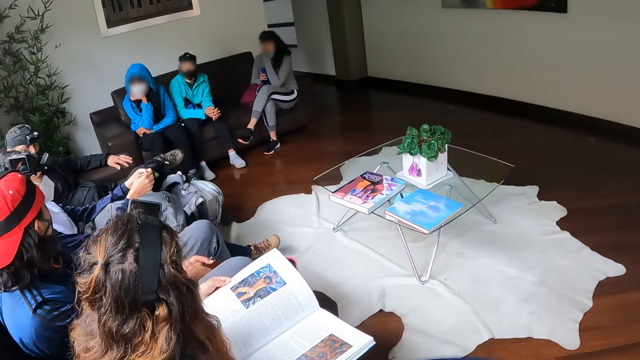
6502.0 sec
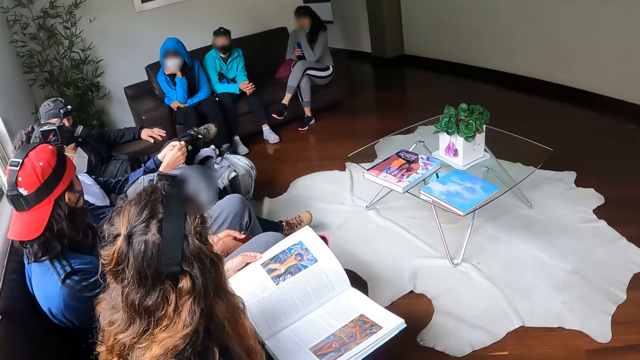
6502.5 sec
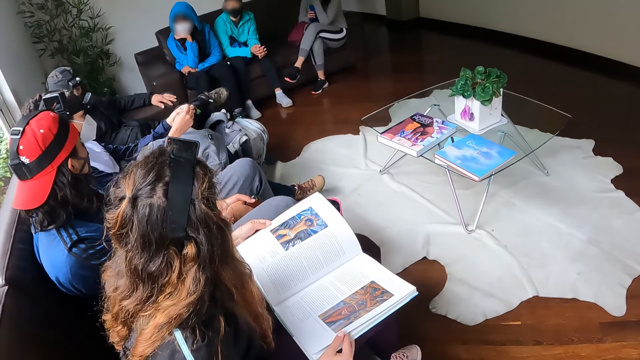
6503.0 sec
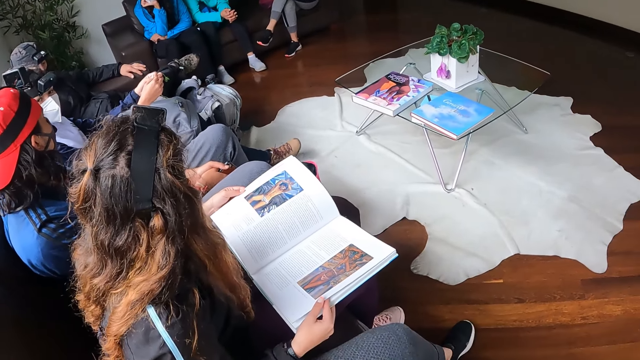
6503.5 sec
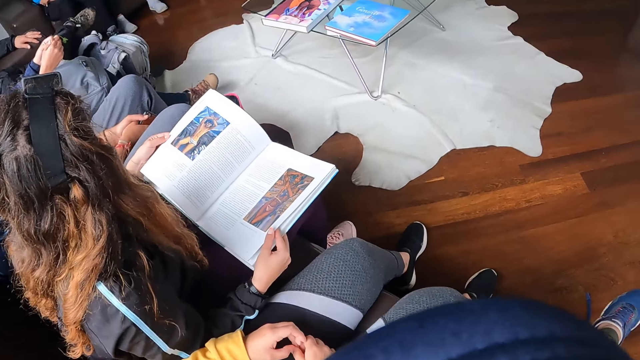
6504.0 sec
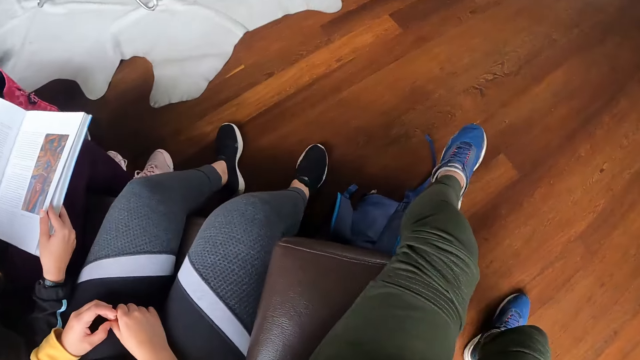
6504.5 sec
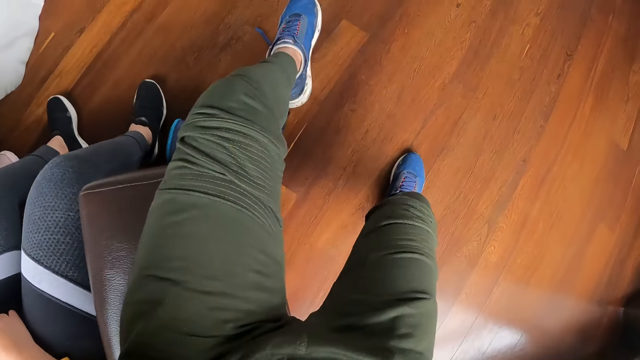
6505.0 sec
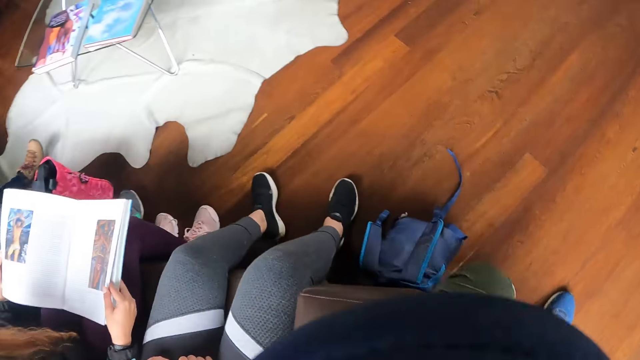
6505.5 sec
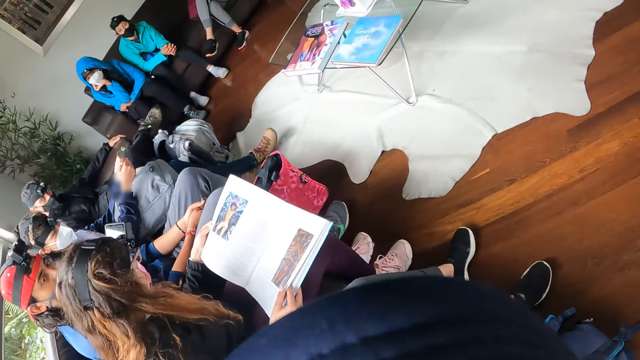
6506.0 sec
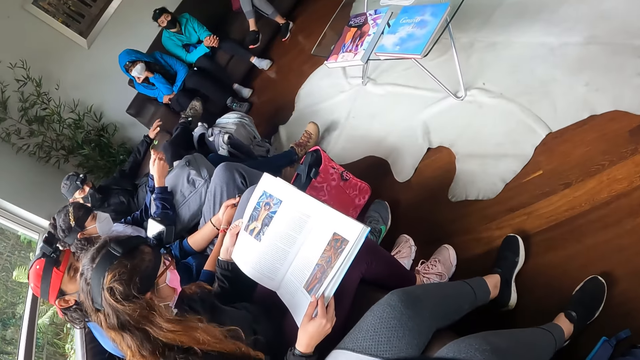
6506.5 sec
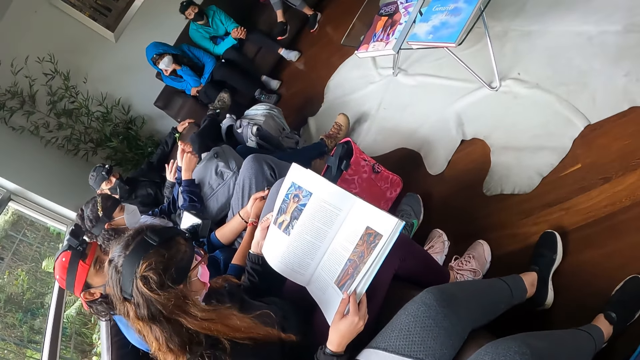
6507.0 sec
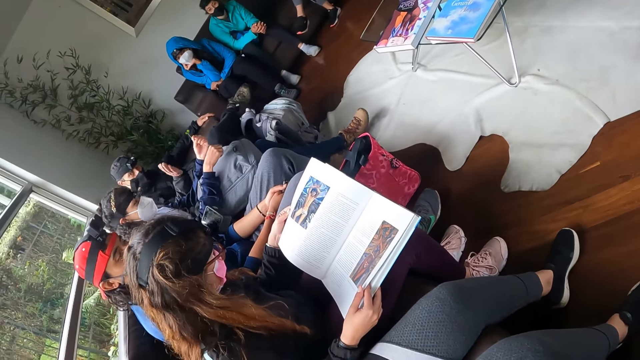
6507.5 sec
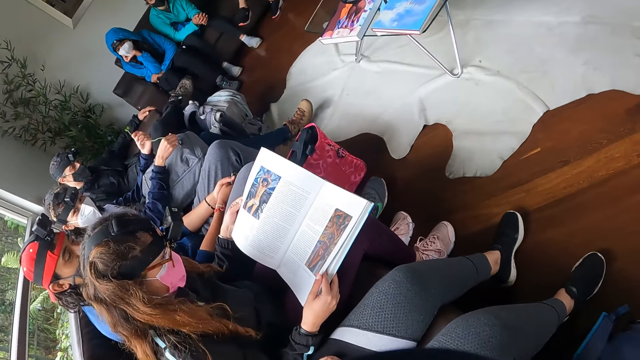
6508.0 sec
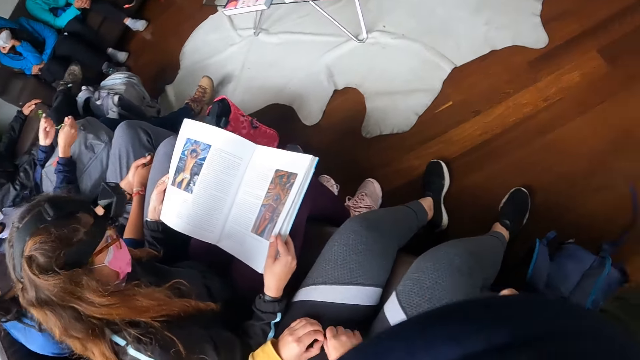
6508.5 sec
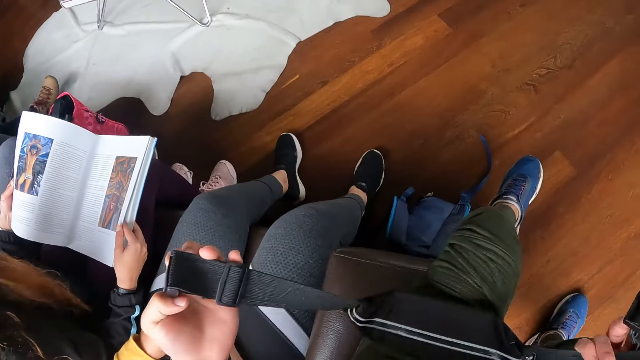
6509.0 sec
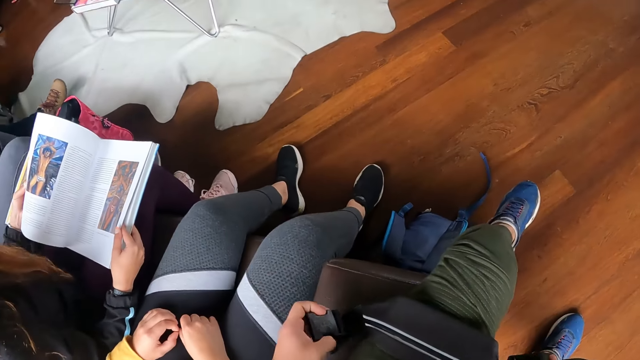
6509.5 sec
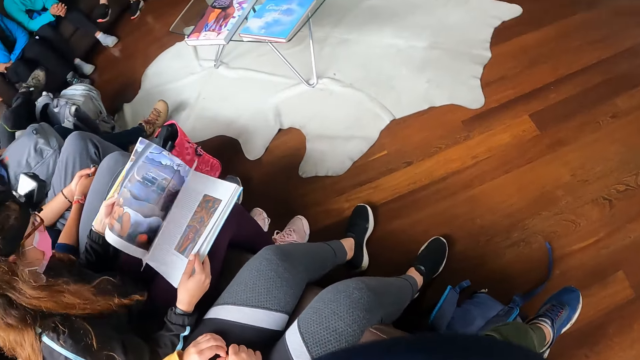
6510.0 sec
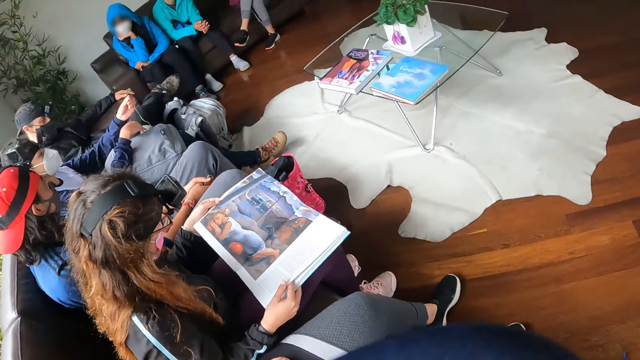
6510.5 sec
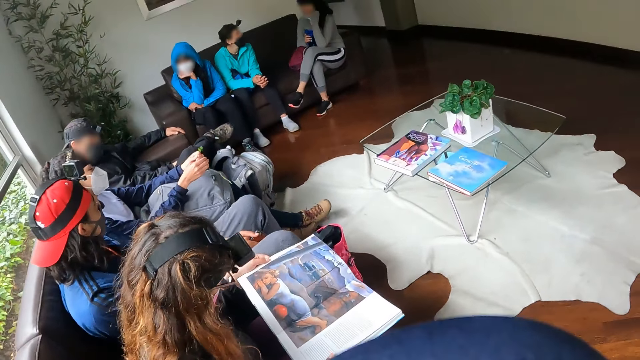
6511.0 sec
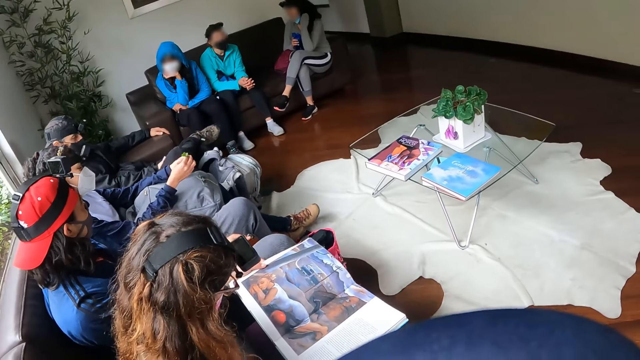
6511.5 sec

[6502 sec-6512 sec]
The camera wearer holds a bag with both hands. The woman flips a page of the book with her left hand.

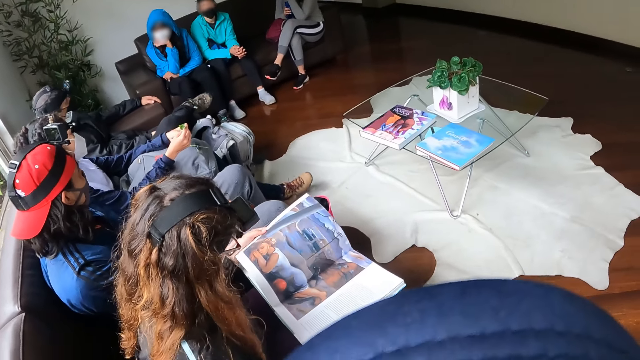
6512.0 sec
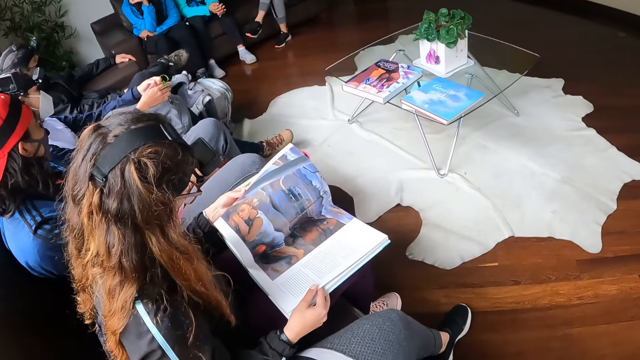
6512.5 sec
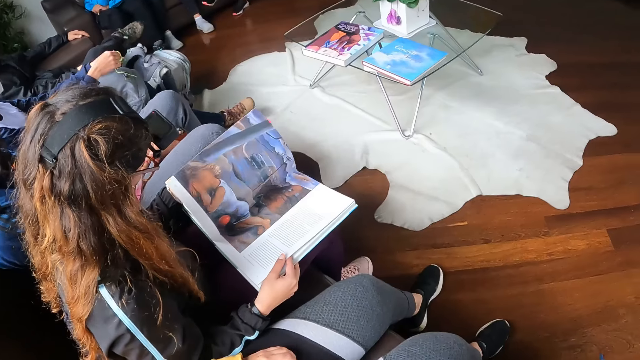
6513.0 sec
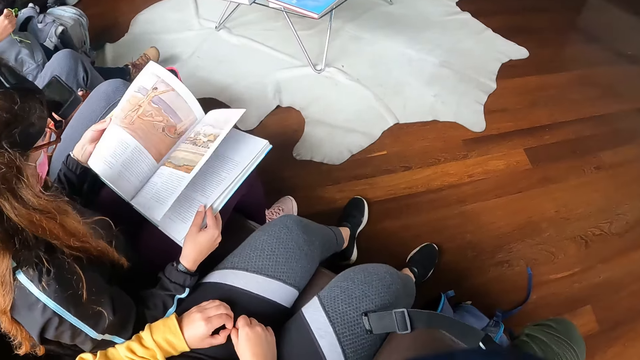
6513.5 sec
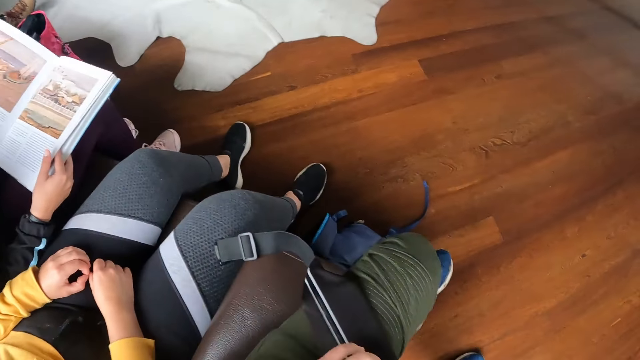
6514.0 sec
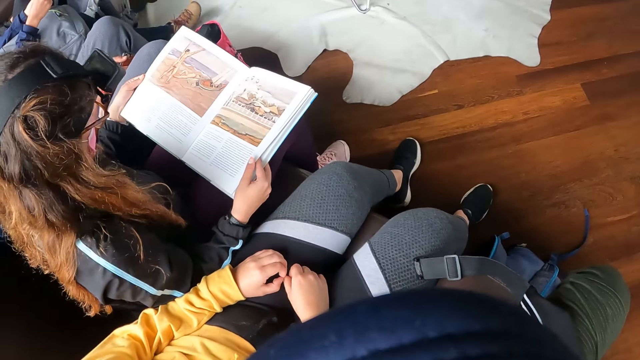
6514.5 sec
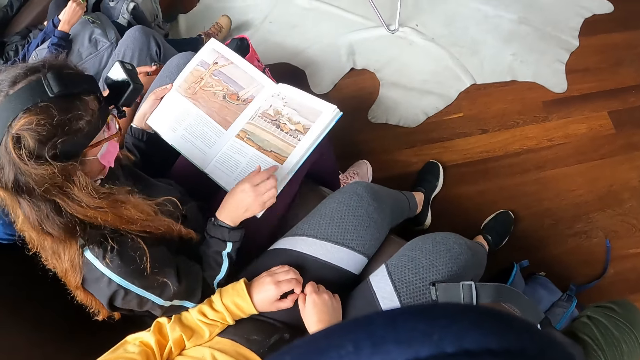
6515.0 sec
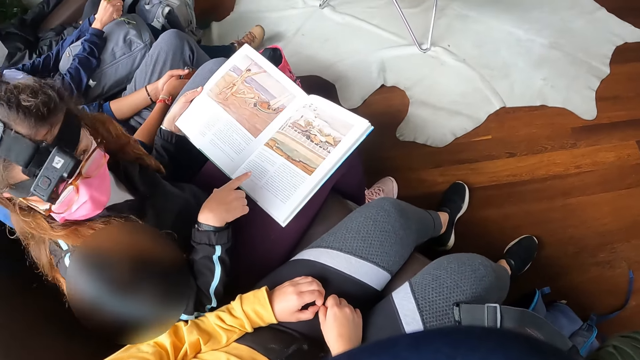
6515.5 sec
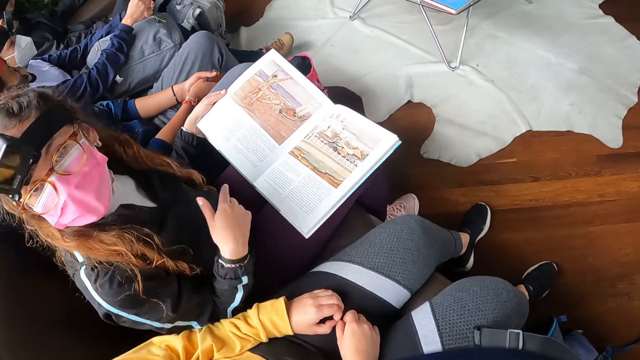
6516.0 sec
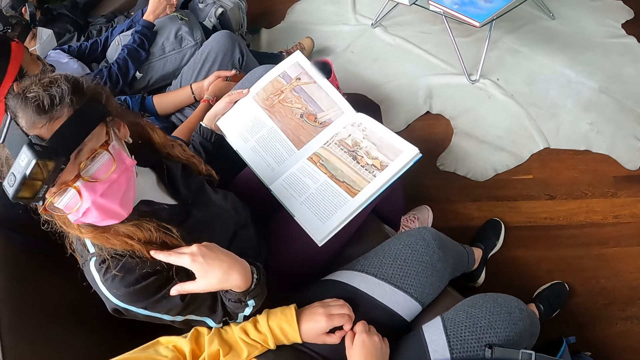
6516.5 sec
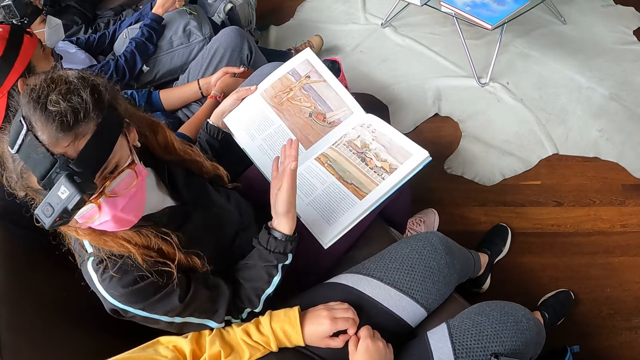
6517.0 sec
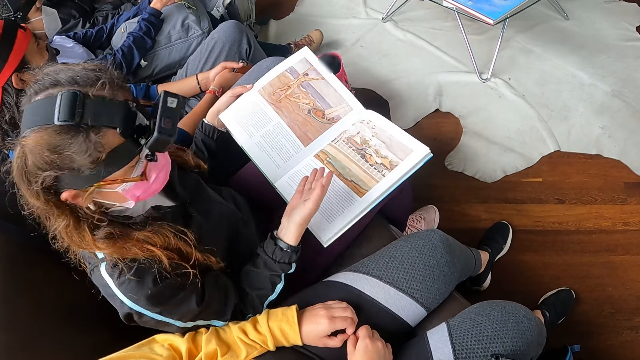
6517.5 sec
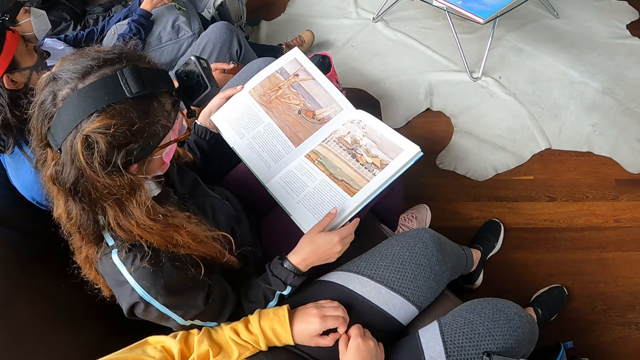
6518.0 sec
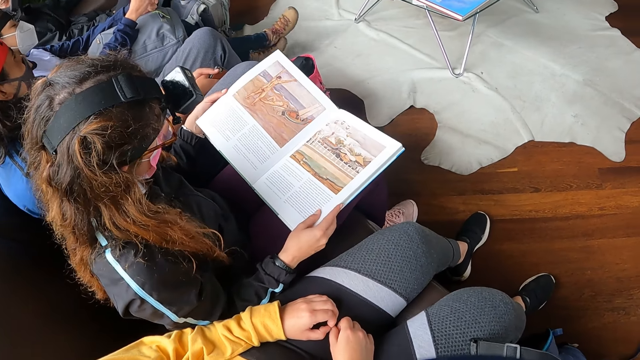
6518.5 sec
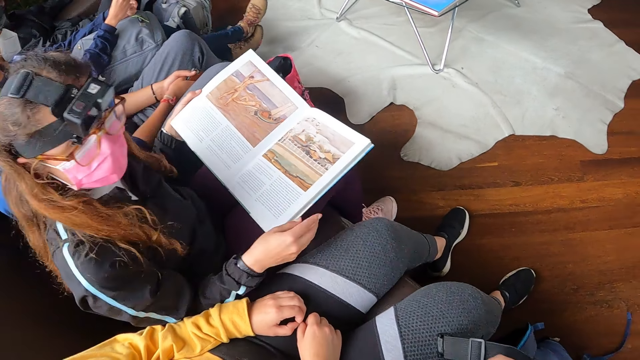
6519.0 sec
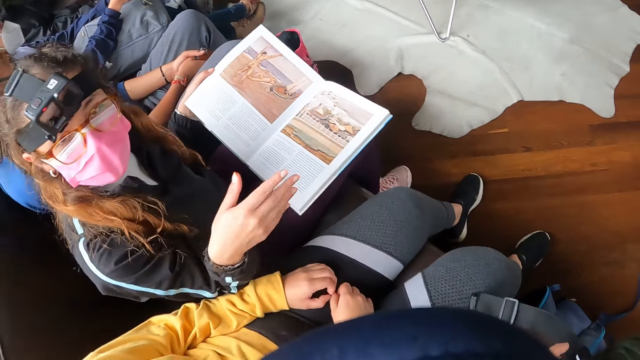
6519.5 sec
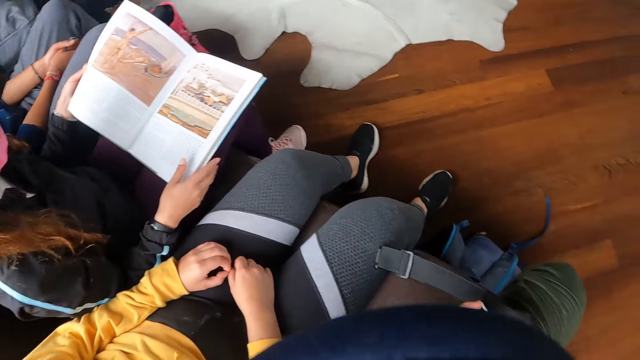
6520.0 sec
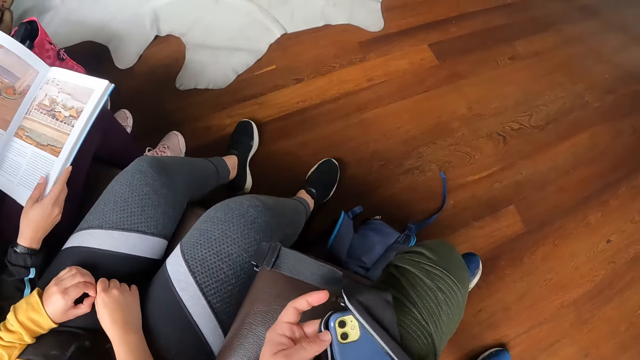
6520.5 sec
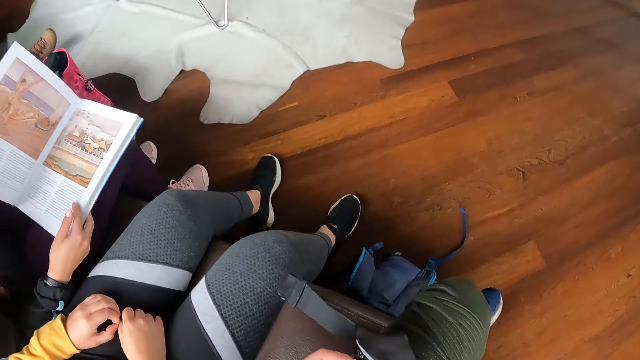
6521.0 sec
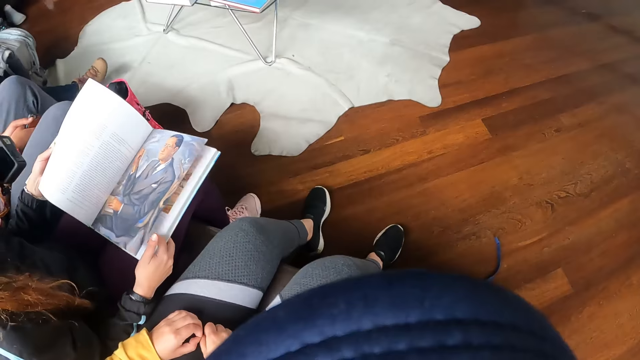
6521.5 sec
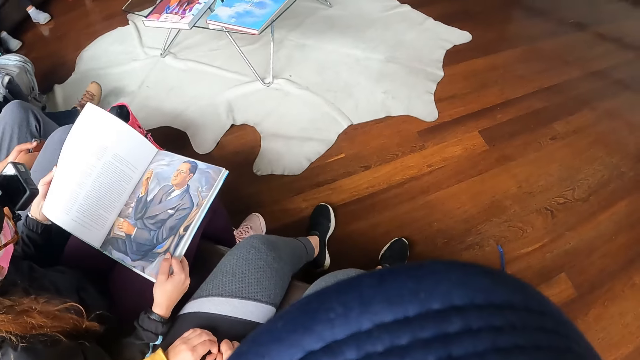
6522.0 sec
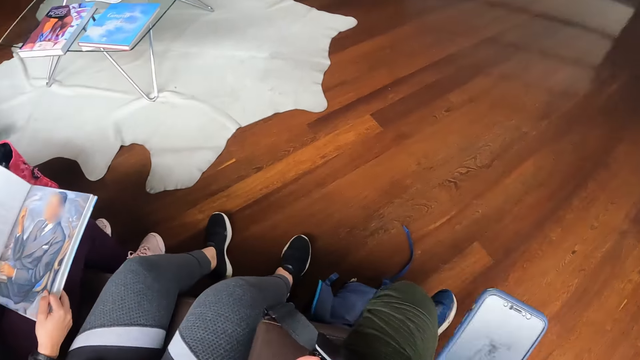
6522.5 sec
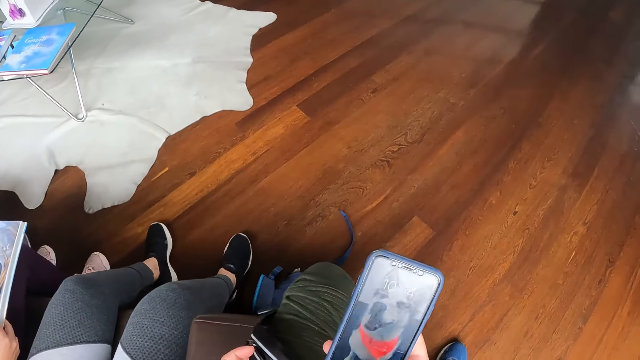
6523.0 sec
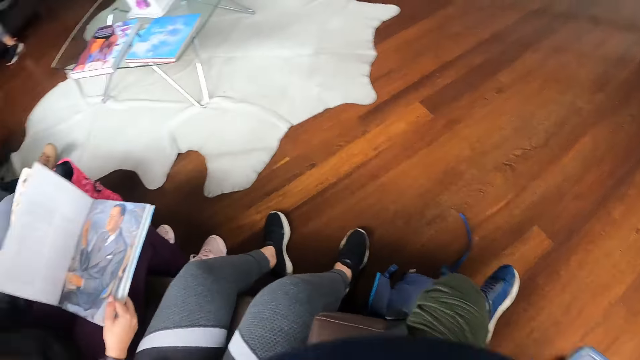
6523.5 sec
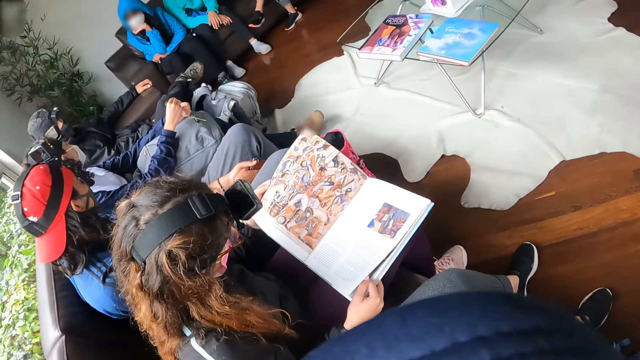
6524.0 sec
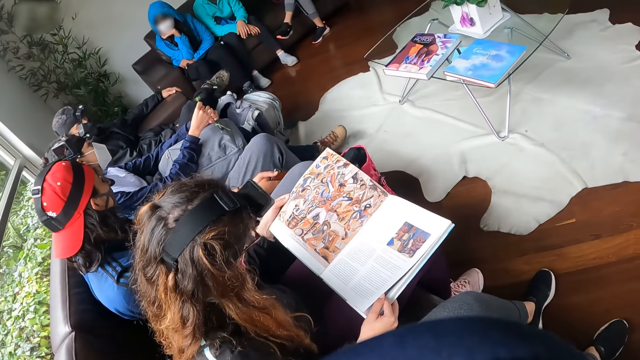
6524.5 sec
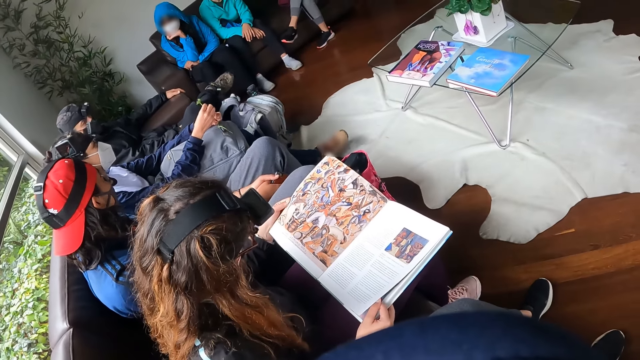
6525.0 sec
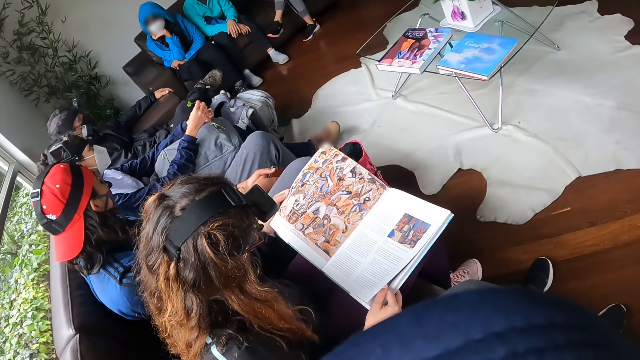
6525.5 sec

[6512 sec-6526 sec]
The woman flips a page of the book with her left hand. The woman interacts with another woman. A woman makes gestures to the camera wearer. The first woman interacts with the camera wearer. The first woman flips a page of the book with her left hand. The camera wearer opens the pages of the book. She holds a mobile phone in her right hand and operates the phone. The first woman flips a page of the book with her left hand. The camera wearer stares around the room.
